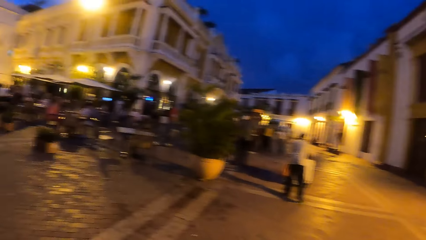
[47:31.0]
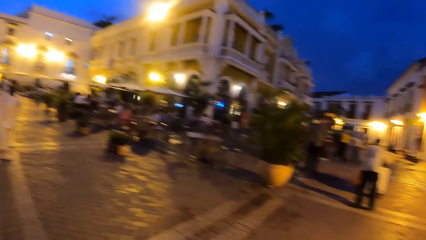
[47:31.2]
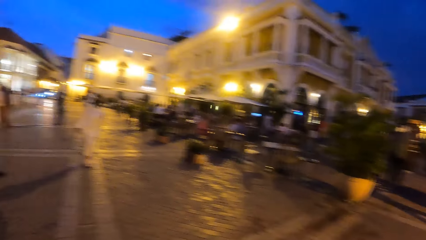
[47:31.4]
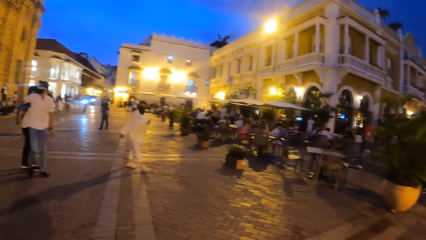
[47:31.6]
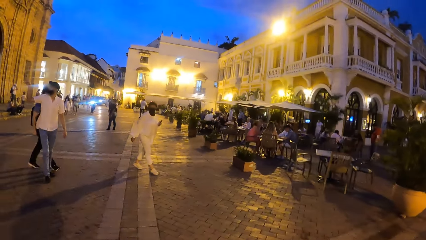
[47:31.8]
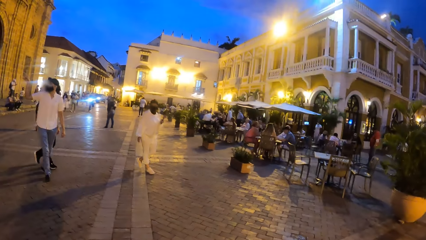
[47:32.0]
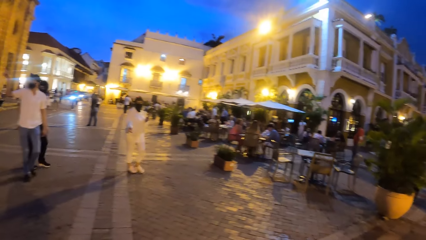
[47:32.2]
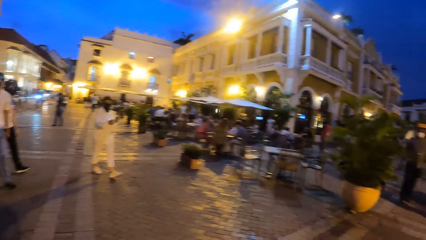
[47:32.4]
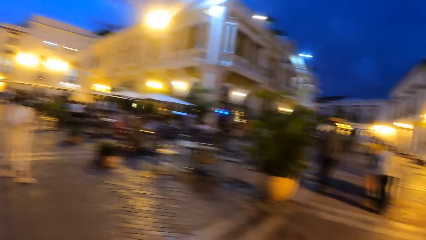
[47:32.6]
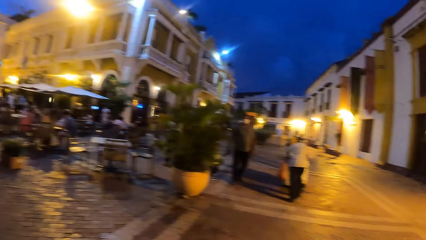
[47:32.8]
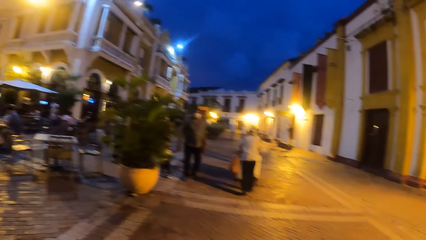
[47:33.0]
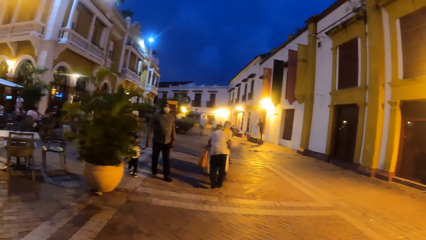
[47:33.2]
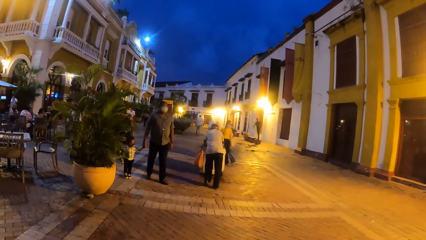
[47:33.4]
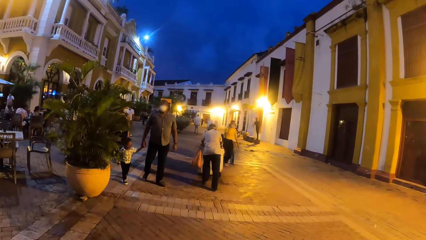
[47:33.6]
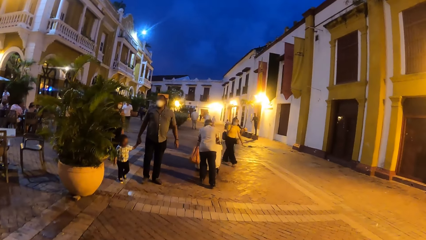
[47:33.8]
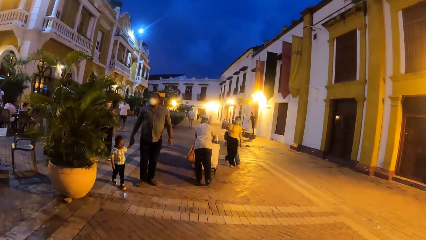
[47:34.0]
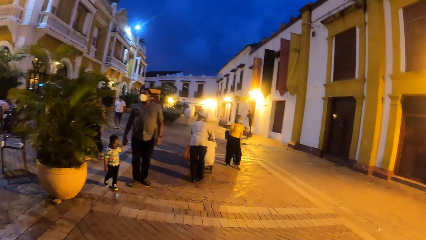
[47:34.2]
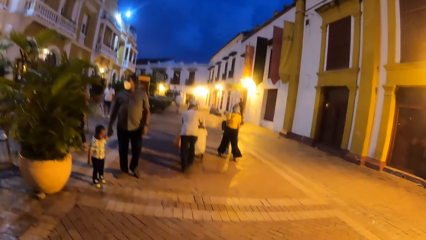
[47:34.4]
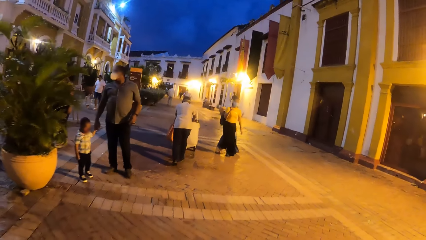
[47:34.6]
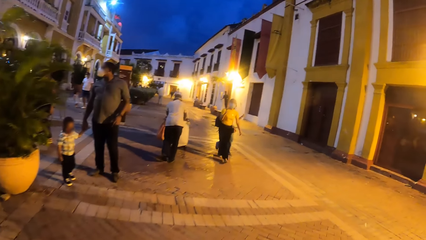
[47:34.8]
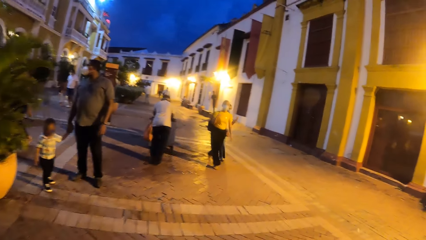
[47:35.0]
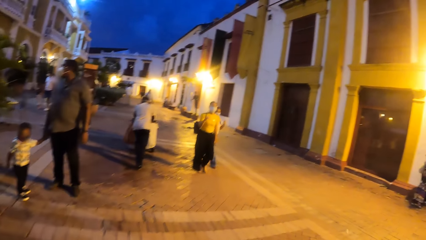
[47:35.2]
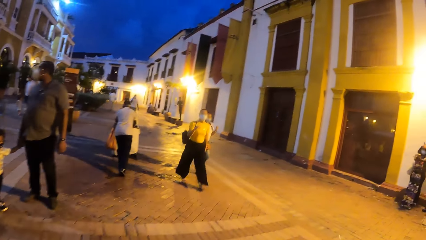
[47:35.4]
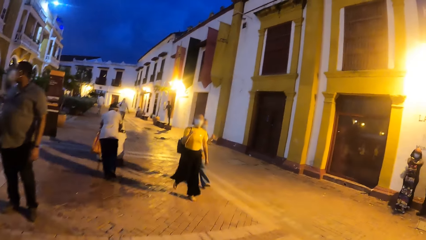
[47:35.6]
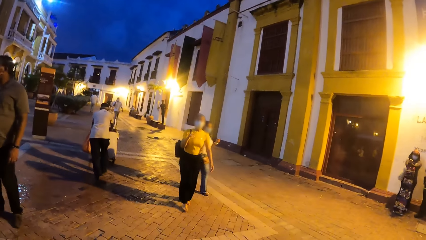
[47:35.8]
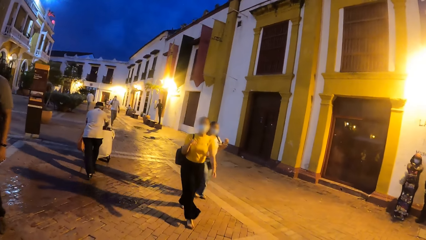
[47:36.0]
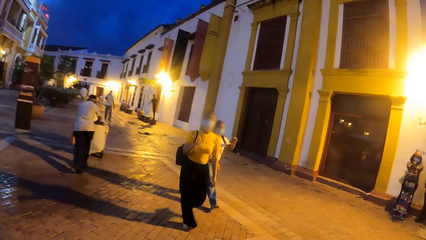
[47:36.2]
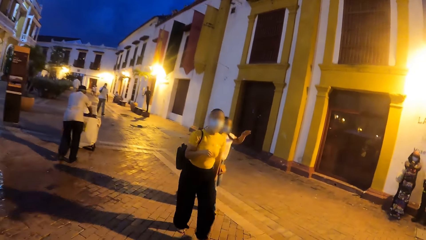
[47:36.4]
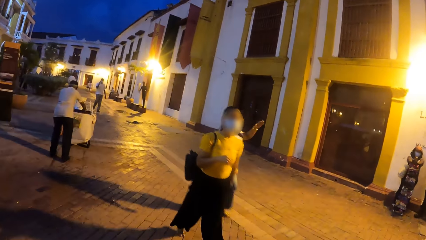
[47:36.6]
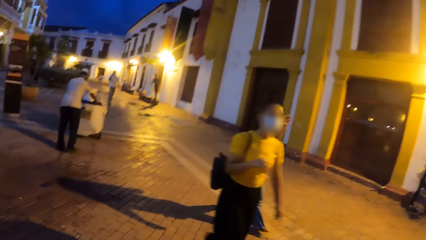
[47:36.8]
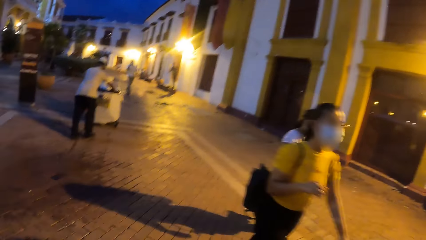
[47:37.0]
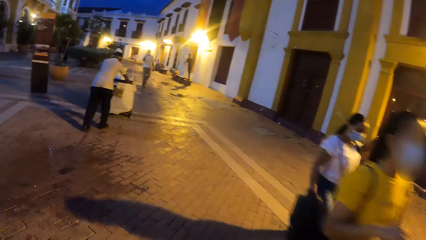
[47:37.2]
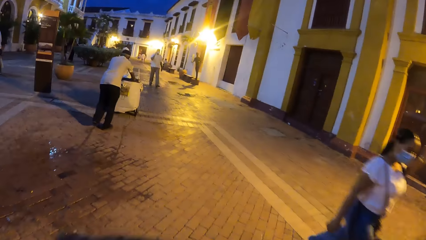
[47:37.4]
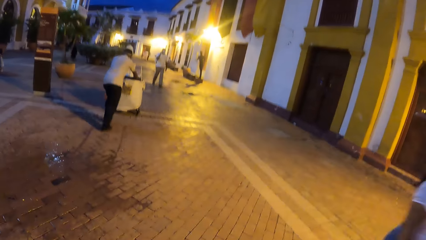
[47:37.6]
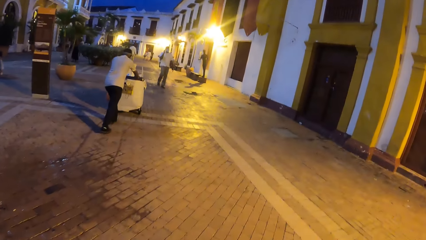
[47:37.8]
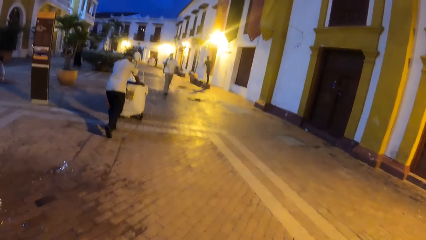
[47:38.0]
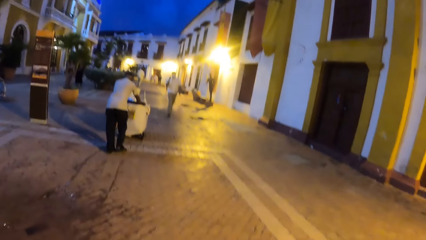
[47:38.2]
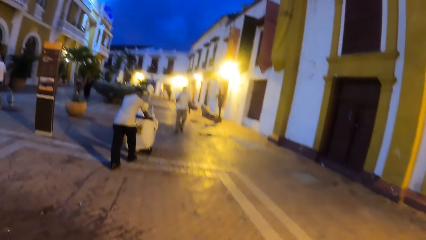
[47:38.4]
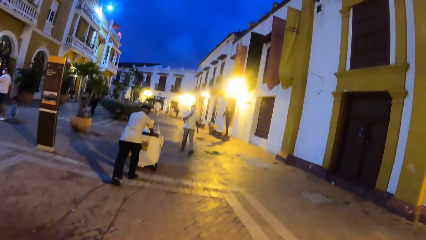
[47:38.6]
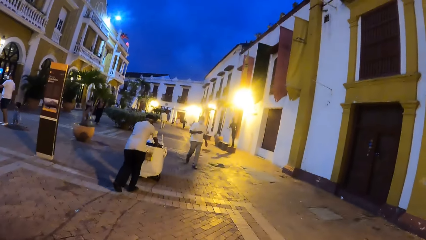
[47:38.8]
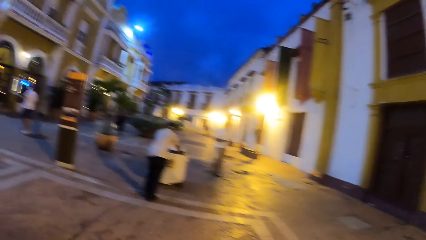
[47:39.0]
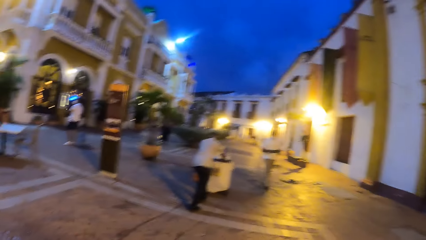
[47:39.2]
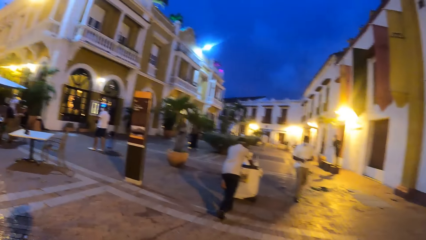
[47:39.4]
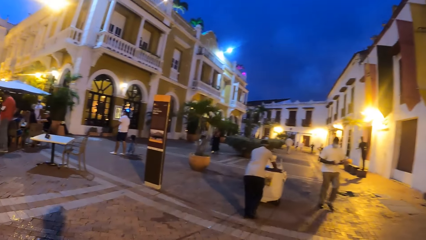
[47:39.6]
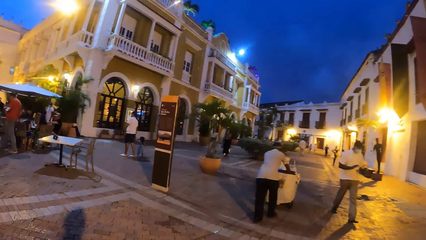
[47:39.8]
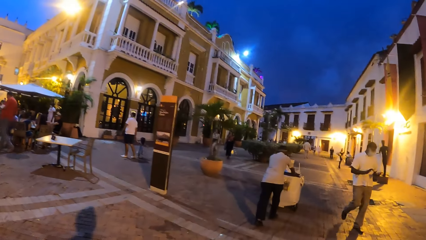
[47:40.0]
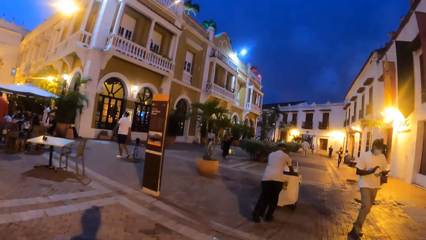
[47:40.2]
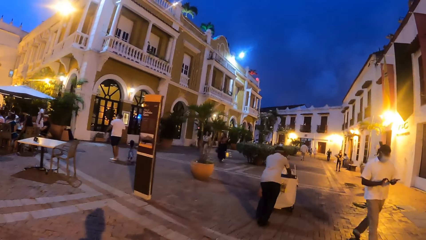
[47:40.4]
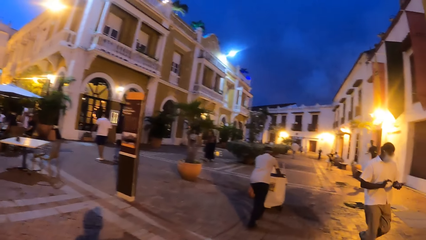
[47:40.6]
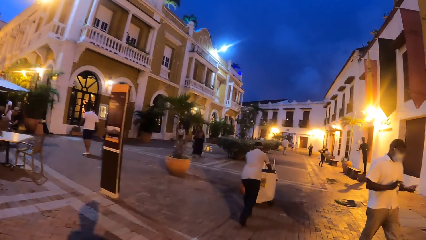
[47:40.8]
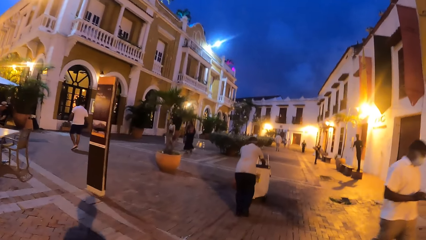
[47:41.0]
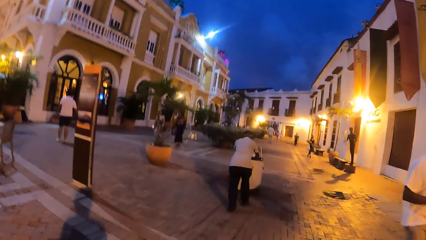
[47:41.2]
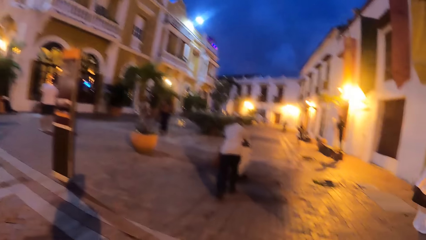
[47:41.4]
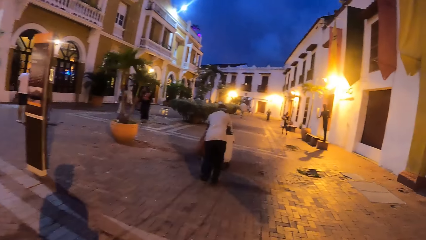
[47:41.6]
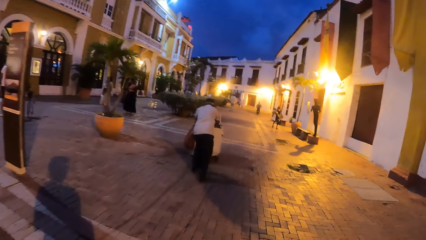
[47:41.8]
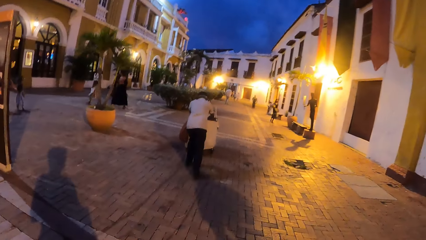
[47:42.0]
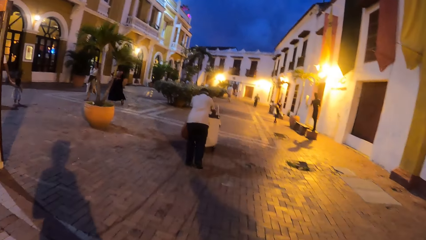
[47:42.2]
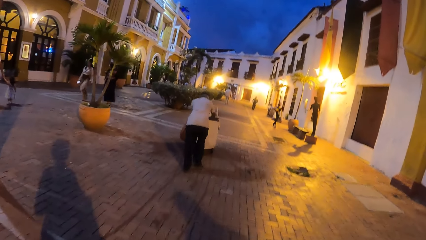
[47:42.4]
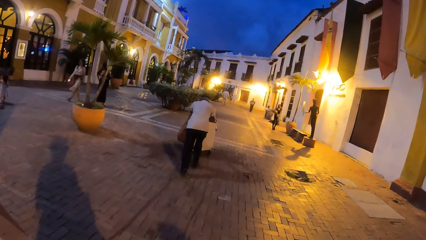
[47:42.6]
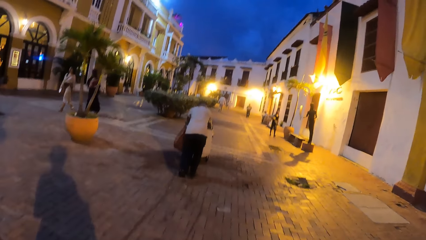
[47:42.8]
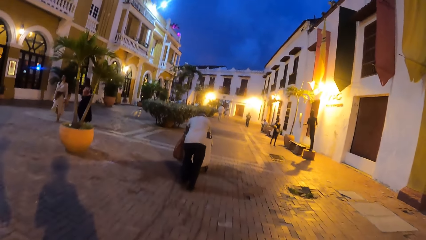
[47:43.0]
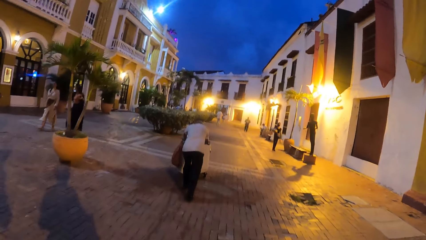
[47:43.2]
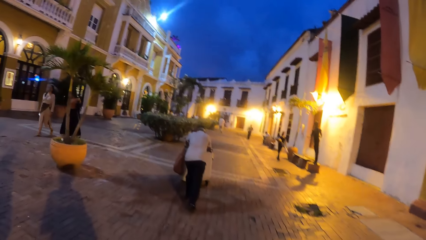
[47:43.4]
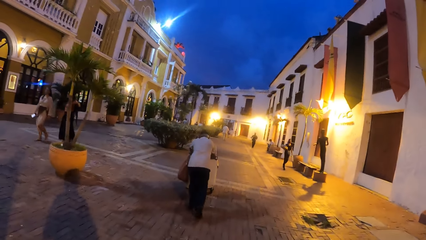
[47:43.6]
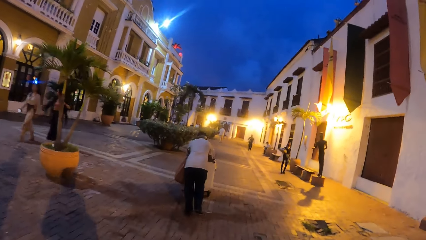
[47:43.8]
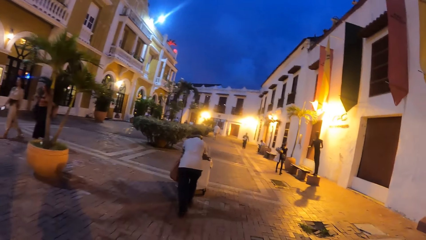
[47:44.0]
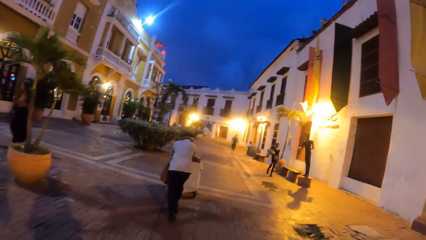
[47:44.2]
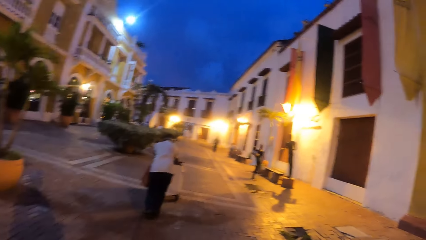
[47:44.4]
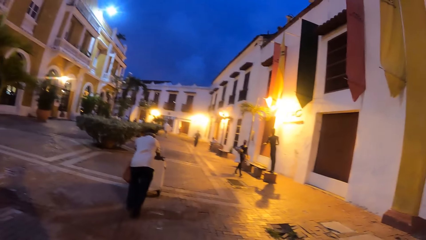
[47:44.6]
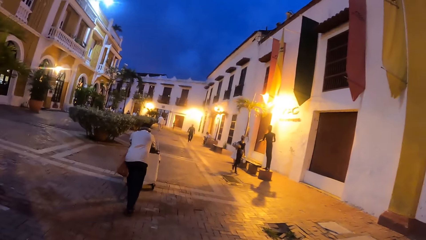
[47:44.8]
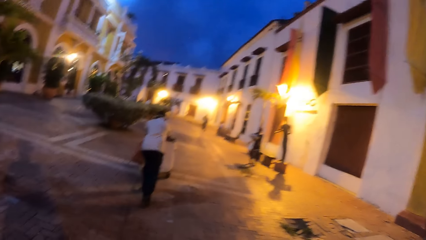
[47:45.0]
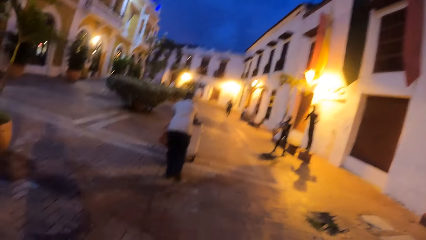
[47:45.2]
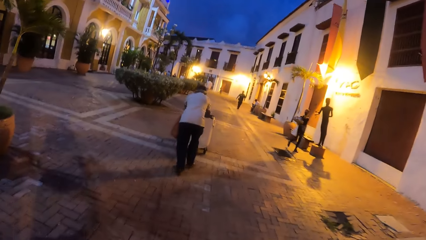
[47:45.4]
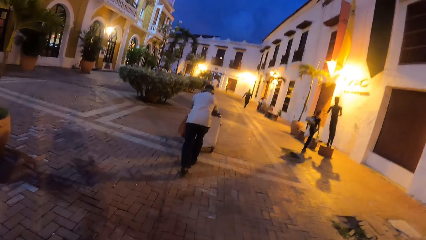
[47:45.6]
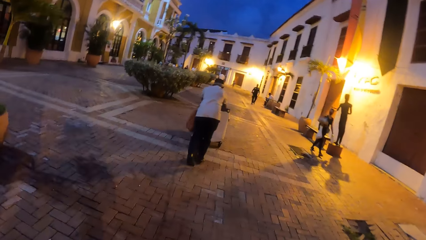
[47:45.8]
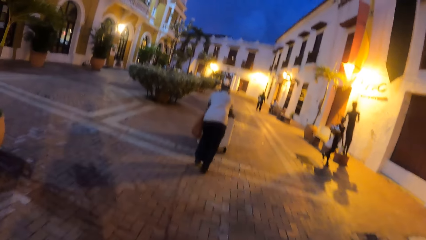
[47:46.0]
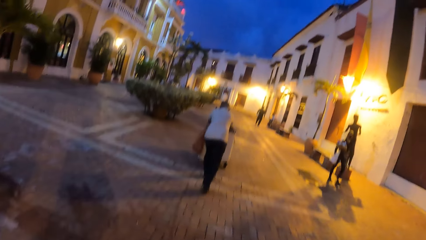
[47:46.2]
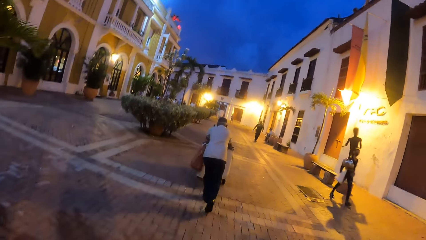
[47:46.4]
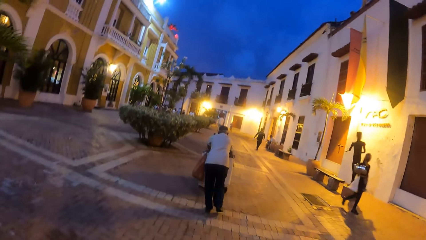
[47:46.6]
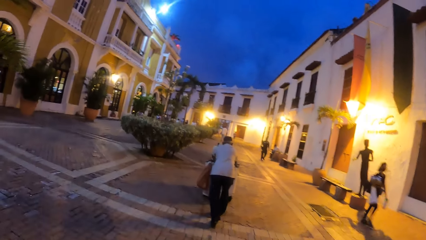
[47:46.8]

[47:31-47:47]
The camera wearer looks around. They walk around.
